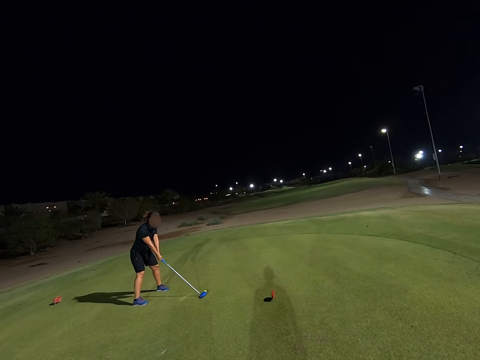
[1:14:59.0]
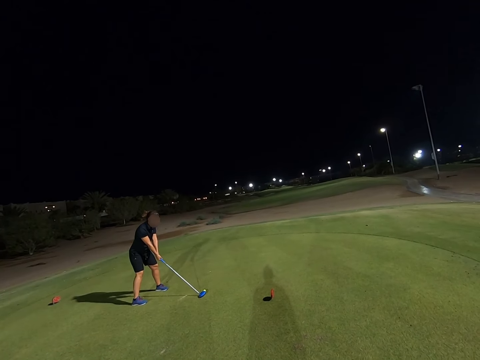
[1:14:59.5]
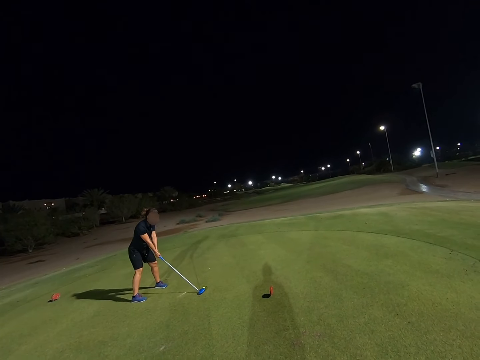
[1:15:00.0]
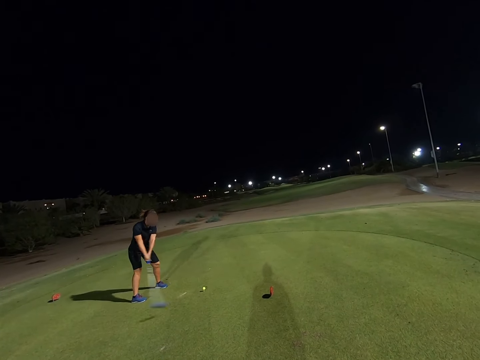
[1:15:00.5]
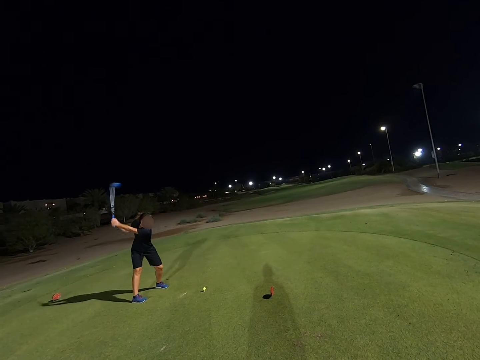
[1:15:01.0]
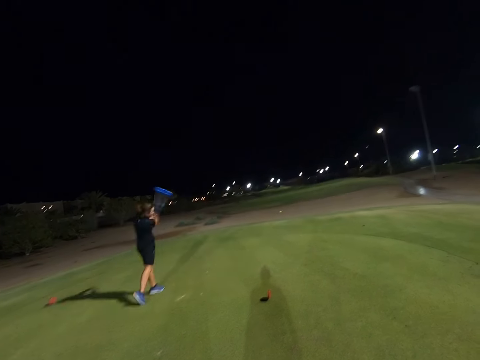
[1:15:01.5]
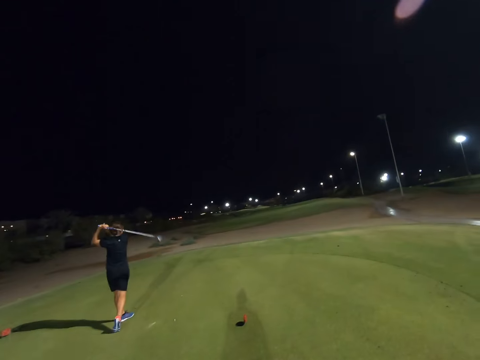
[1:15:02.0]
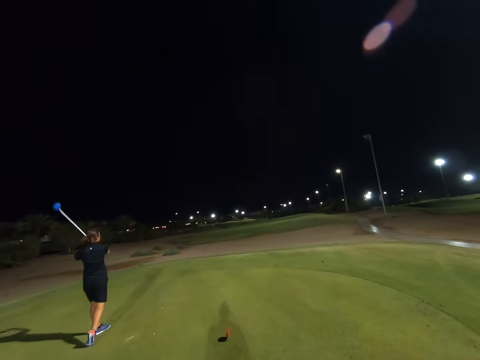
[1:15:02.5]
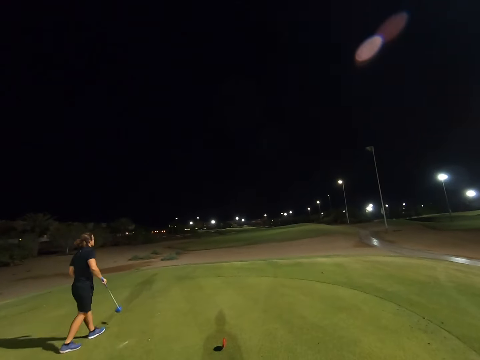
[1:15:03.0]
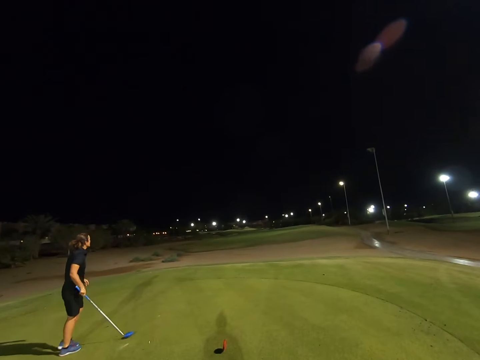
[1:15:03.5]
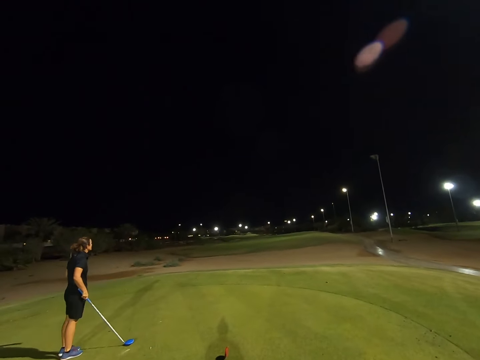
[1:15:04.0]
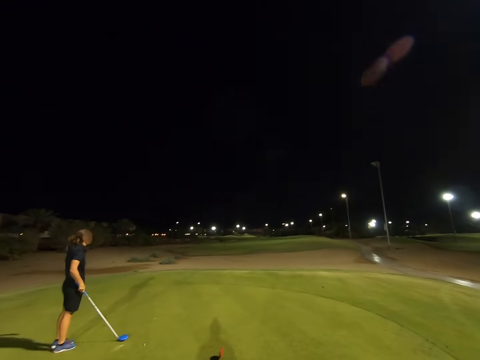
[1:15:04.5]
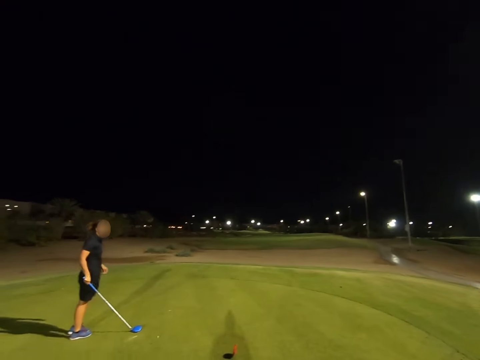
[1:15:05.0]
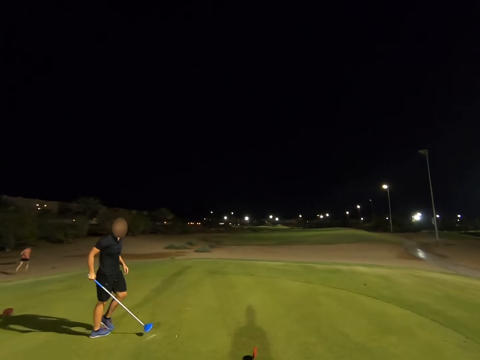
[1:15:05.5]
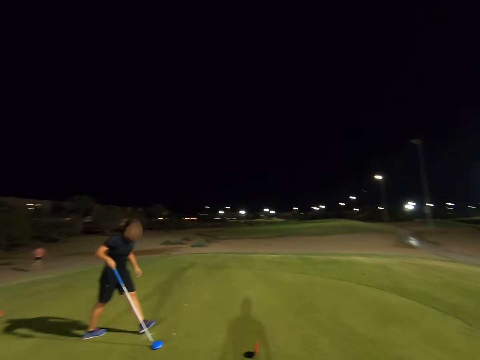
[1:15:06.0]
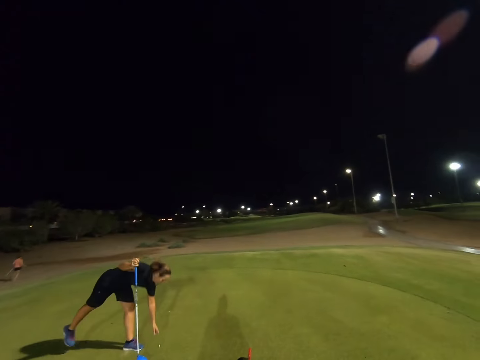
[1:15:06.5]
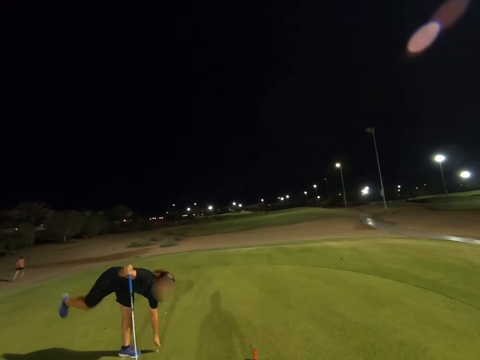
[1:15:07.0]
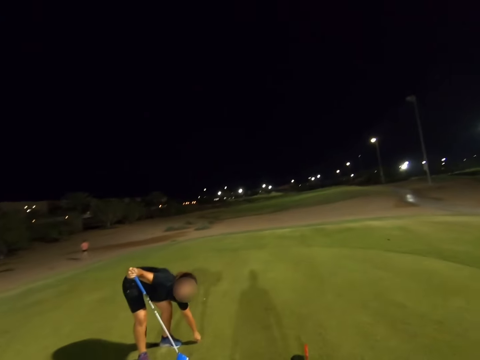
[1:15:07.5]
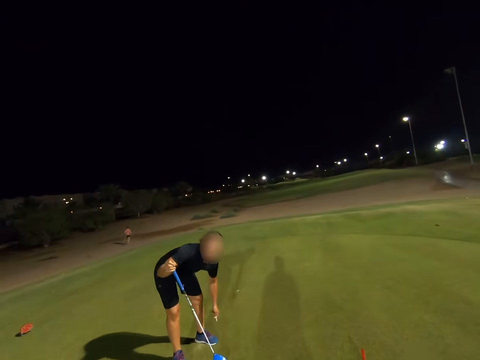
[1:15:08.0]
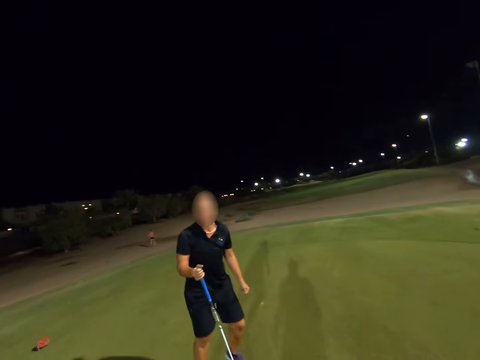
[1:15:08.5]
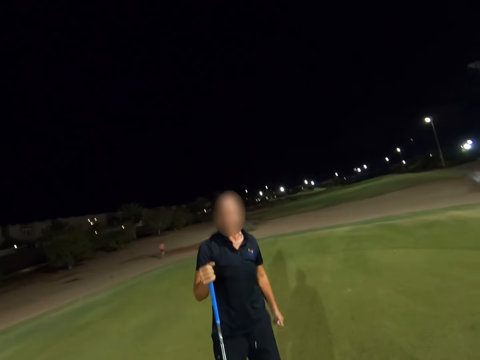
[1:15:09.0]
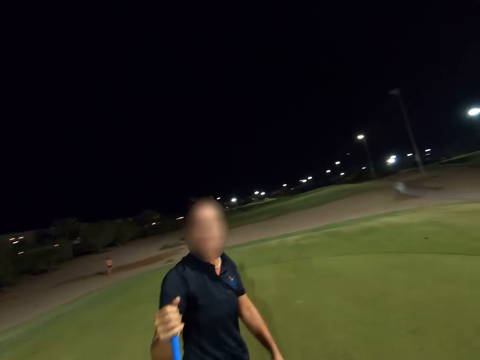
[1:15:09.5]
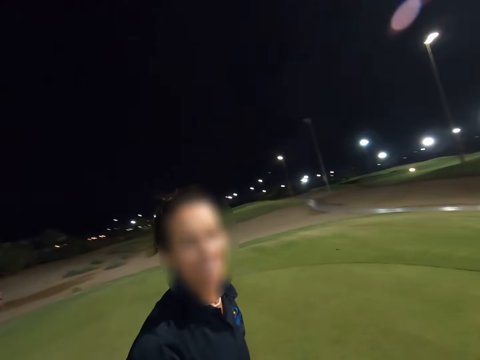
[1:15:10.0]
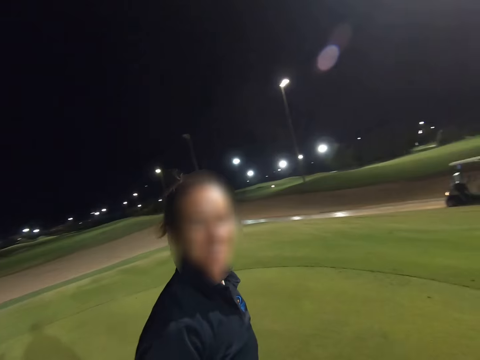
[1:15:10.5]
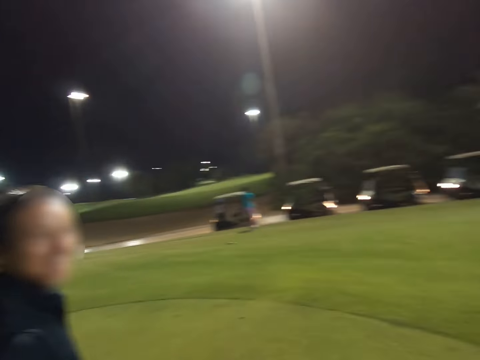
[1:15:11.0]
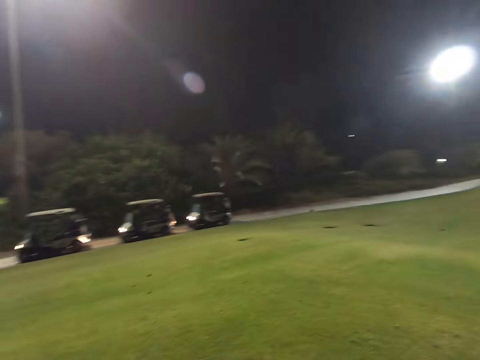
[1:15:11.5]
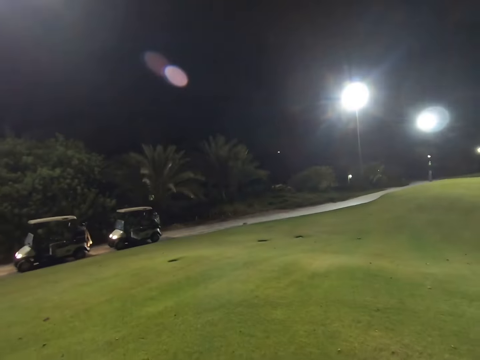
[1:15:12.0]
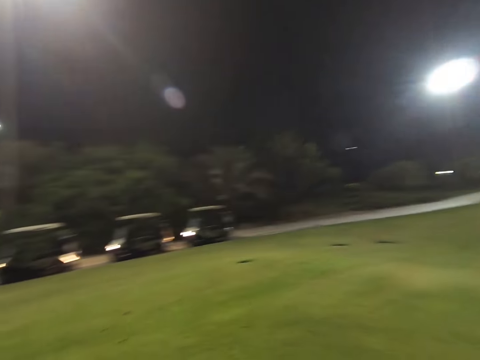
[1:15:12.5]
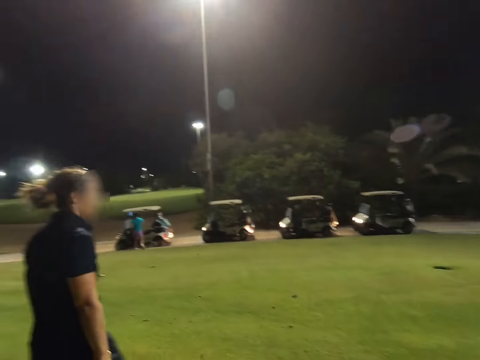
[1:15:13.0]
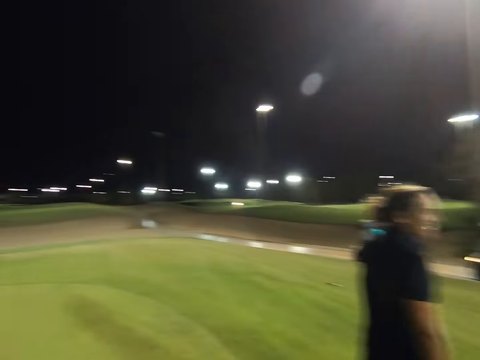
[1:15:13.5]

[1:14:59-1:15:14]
A woman hits the golf ball. The woman throws the ball. The woman picks up the tee on the ground. The camera wearer looks around the field.

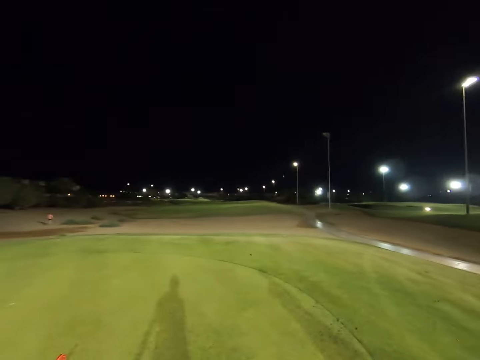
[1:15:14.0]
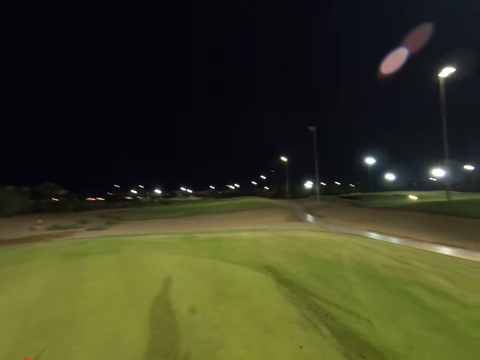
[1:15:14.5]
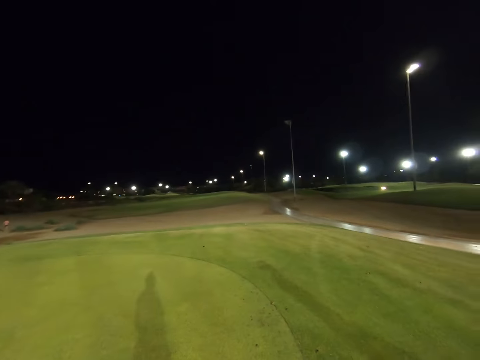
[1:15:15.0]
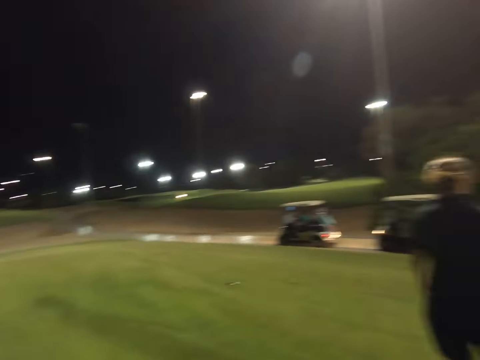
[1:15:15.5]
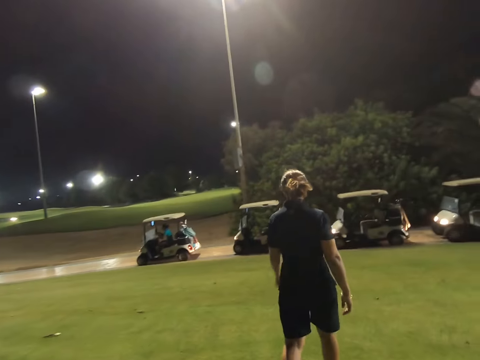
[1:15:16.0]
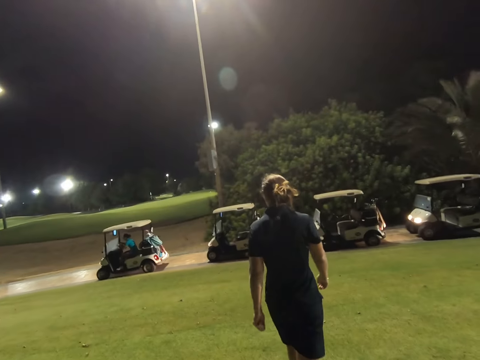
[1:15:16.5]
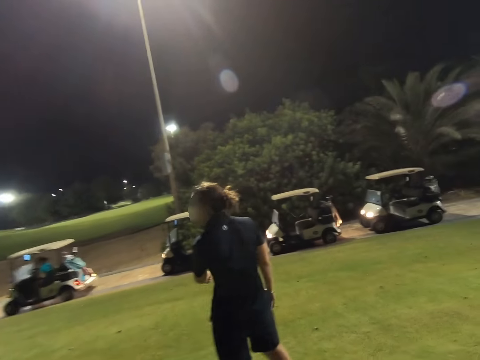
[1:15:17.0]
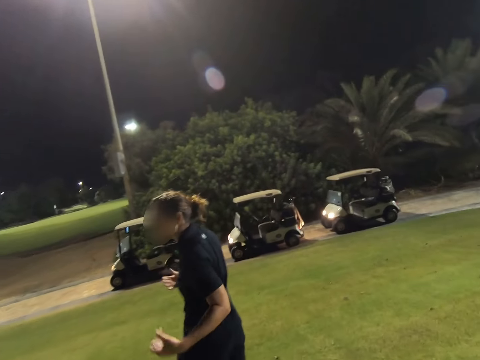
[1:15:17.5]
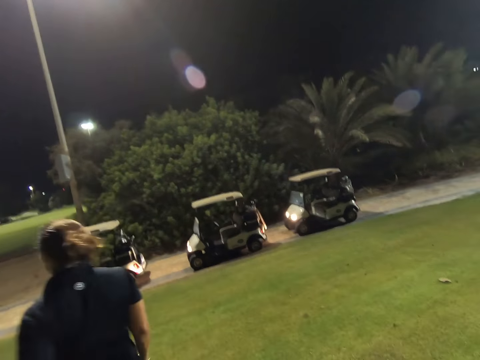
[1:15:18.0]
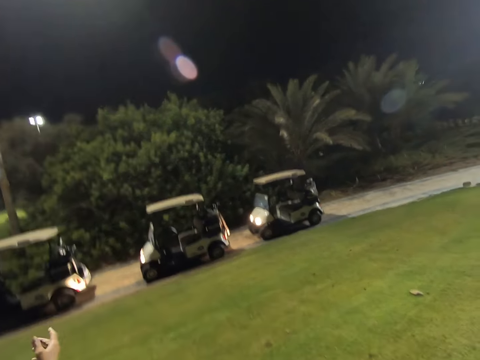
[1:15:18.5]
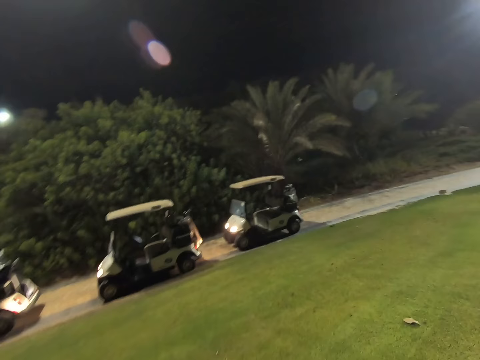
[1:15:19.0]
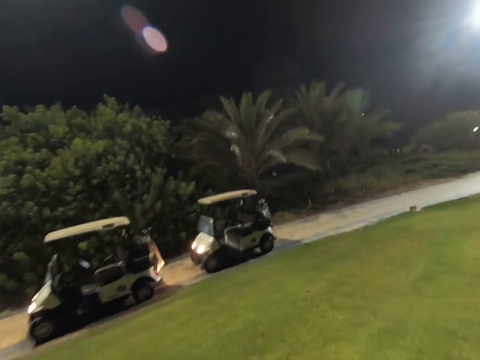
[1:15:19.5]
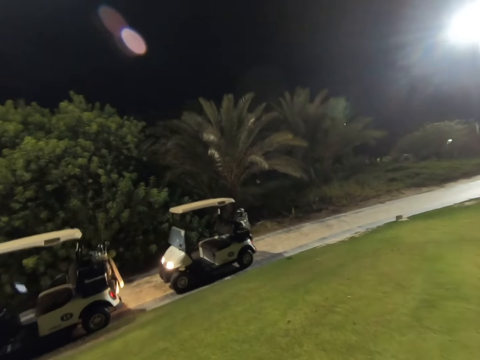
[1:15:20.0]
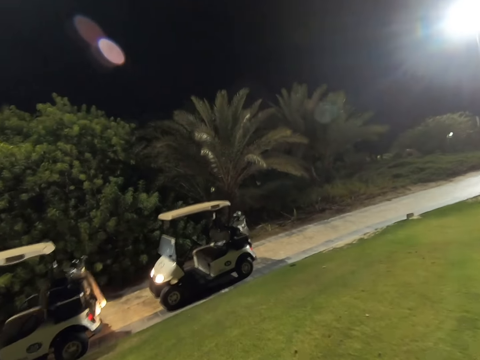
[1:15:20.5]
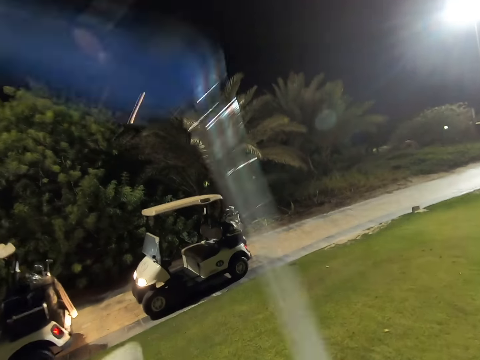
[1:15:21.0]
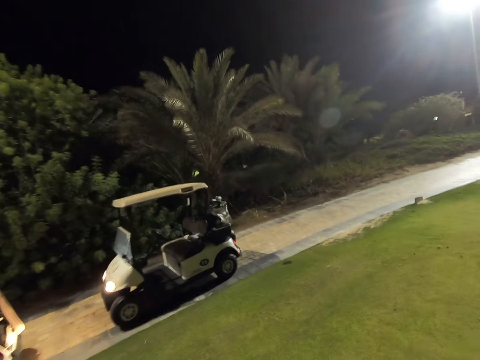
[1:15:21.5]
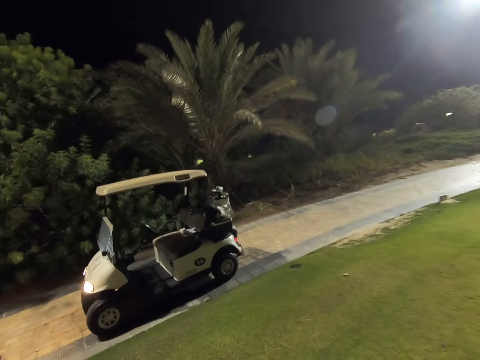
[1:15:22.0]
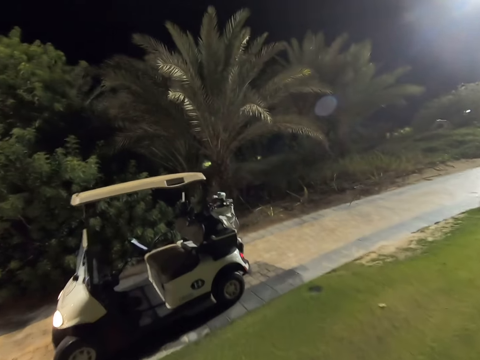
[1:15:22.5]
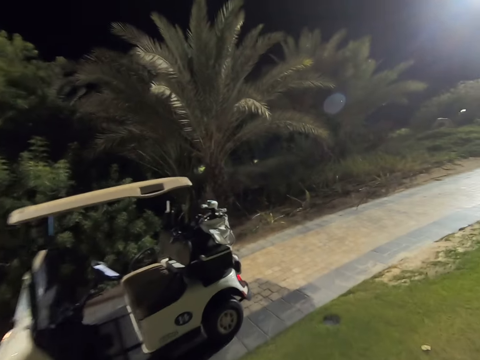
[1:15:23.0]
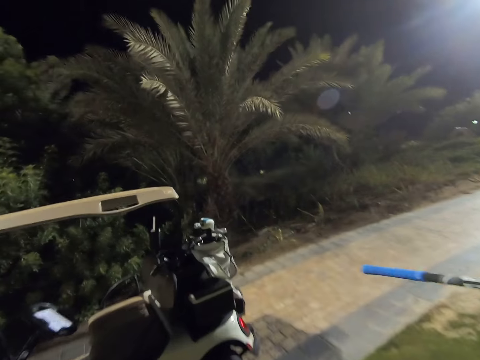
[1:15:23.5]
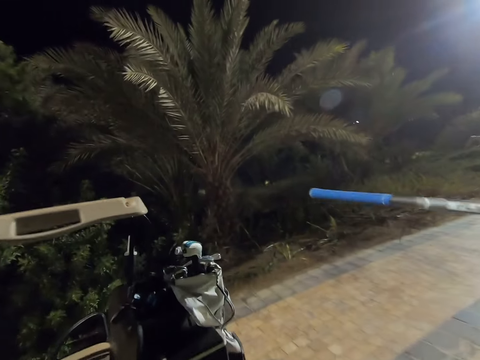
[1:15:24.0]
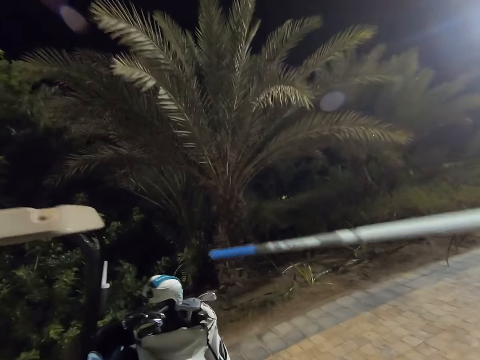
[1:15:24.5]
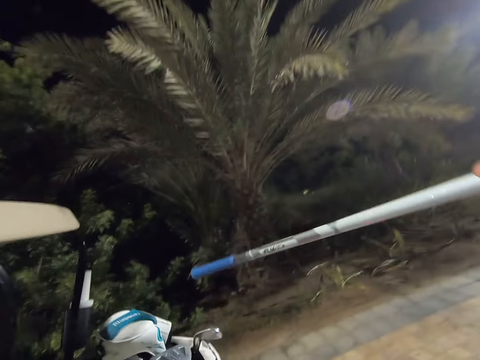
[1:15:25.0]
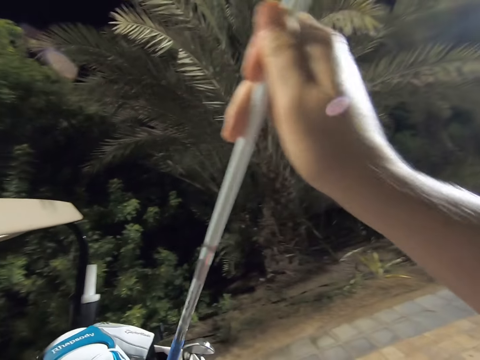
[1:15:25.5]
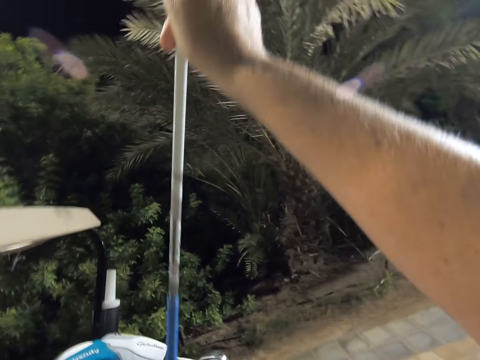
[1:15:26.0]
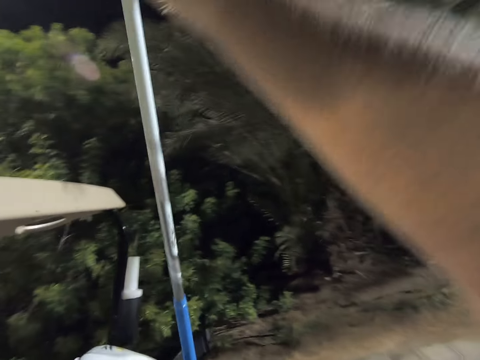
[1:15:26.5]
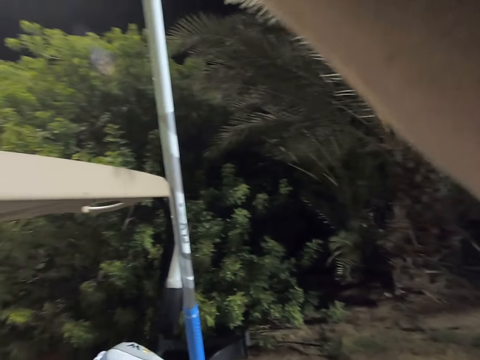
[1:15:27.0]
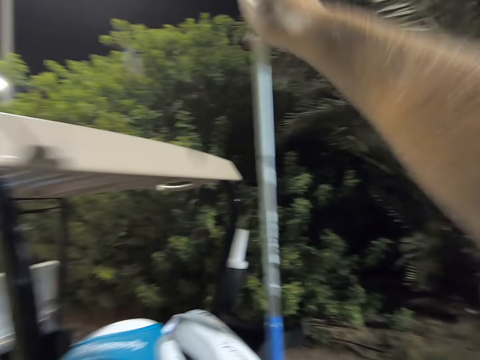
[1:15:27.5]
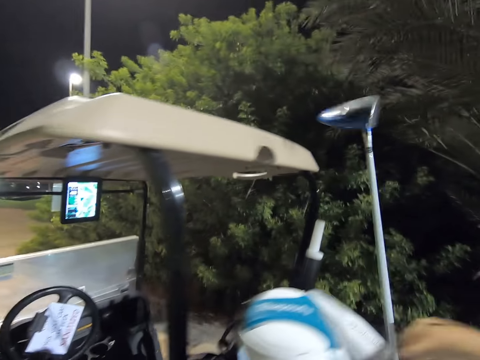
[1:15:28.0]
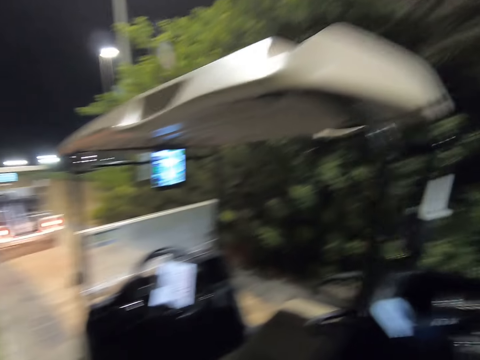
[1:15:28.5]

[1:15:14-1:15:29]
The camera wearer and a woman walk towards the golf cart. The camera wearer puts the golf club in the golf bag.
